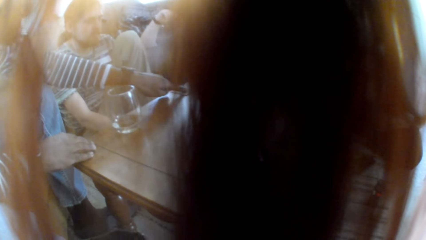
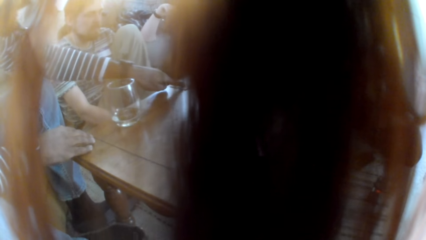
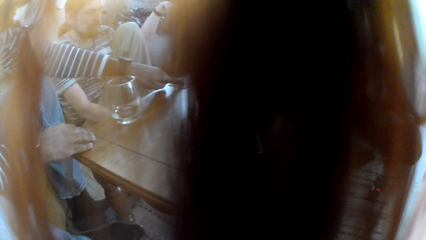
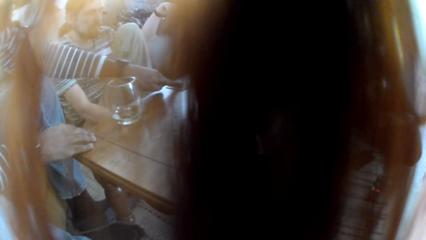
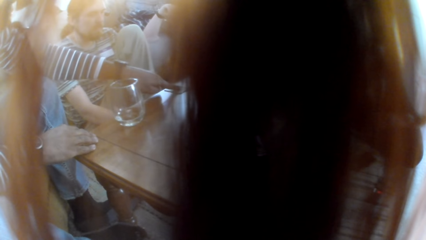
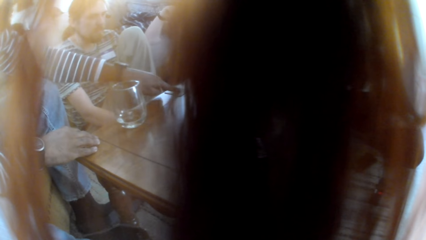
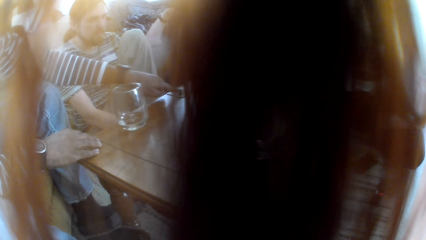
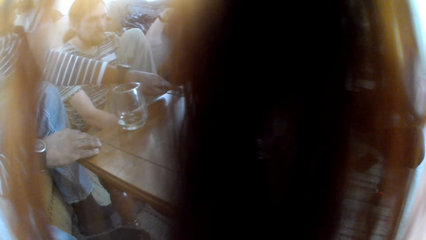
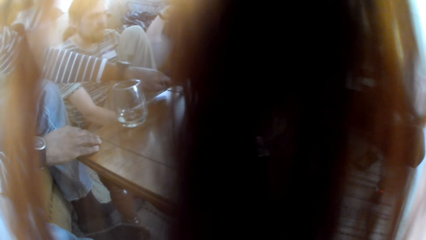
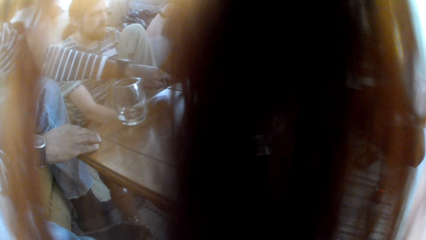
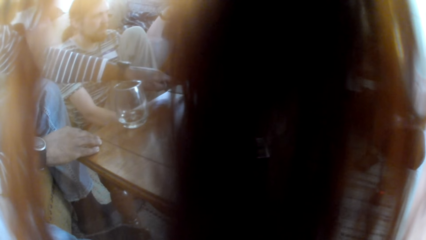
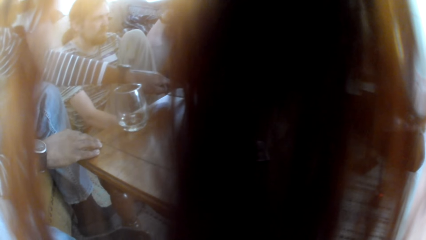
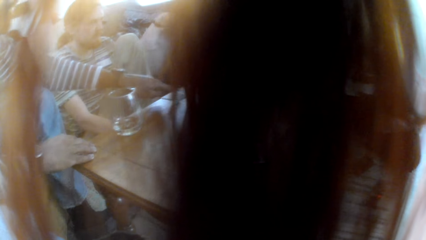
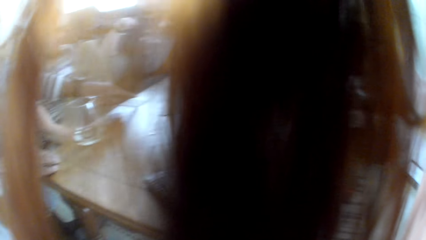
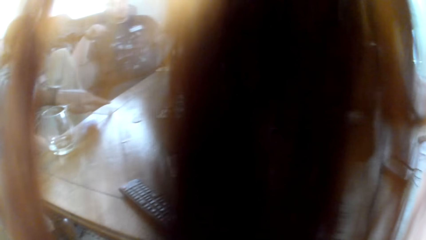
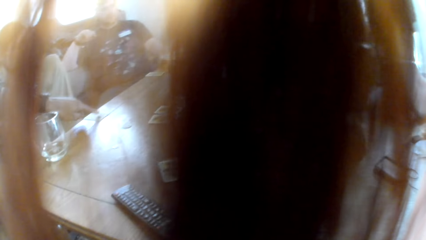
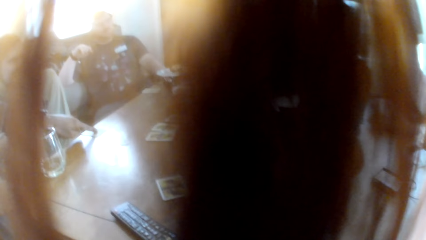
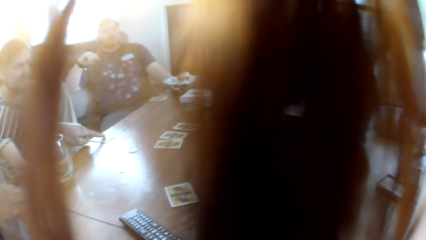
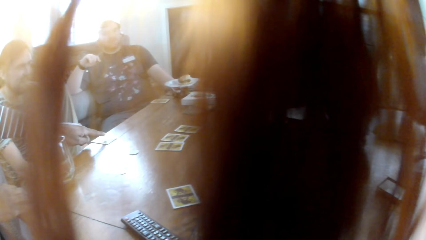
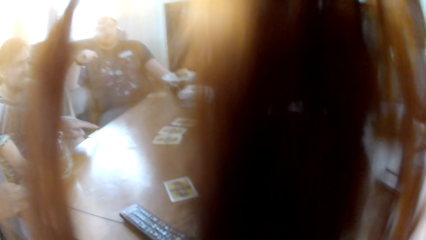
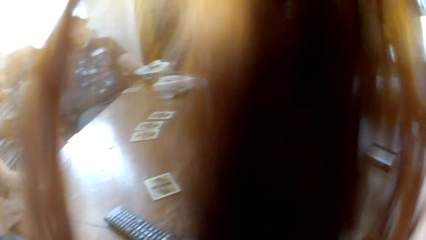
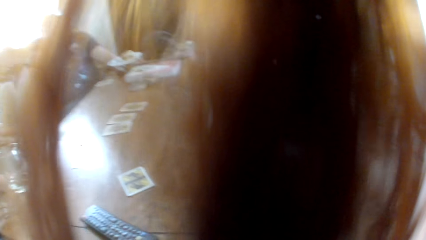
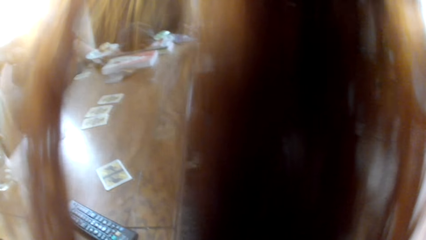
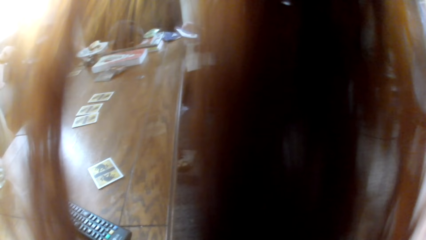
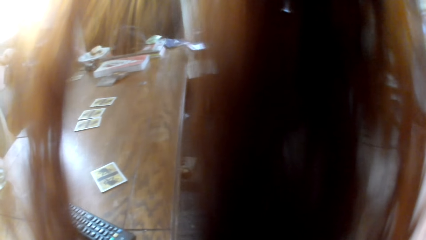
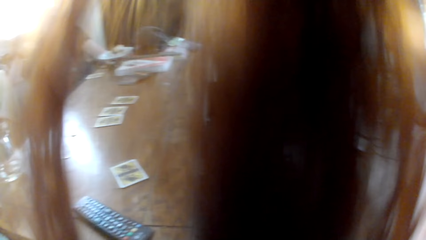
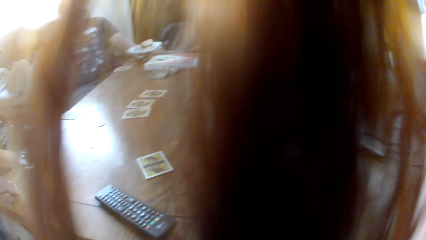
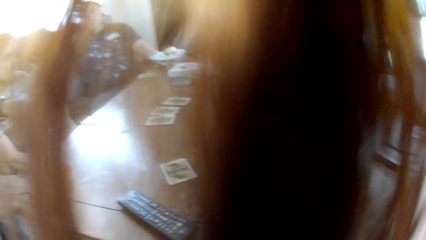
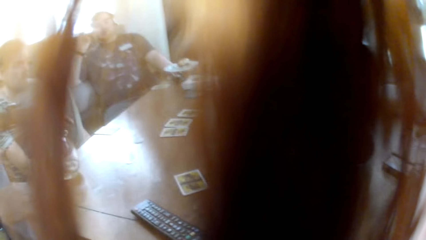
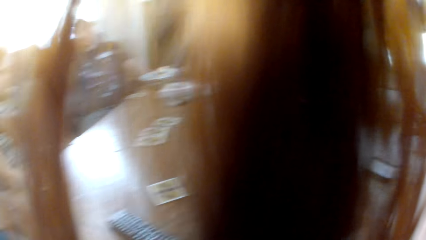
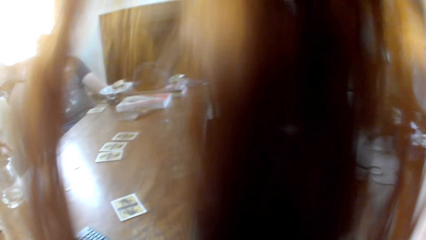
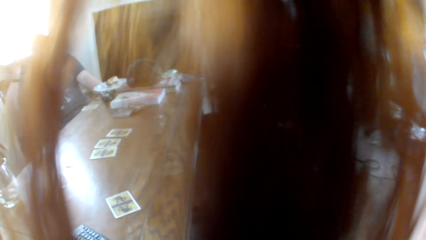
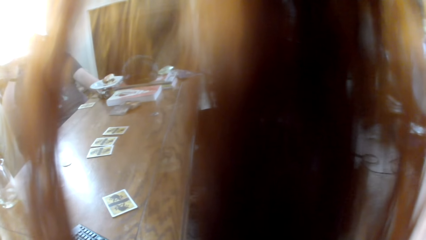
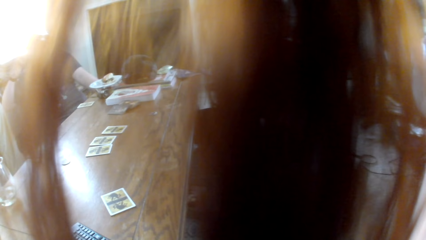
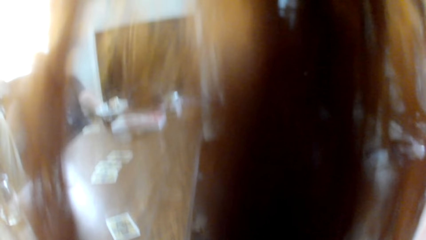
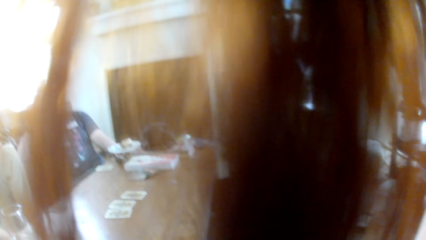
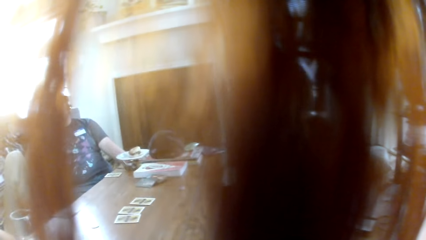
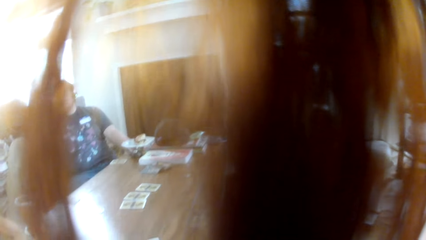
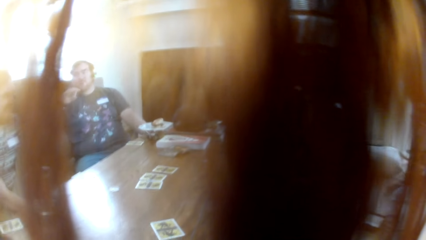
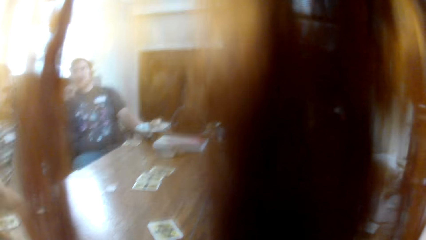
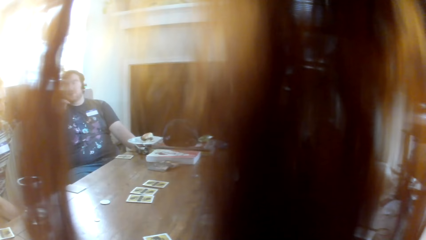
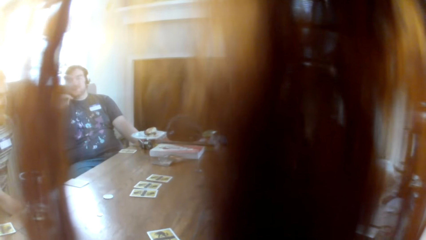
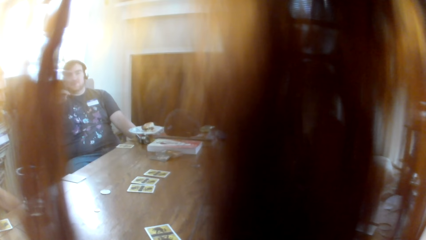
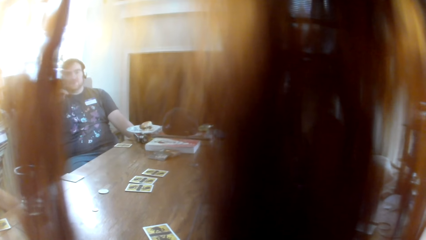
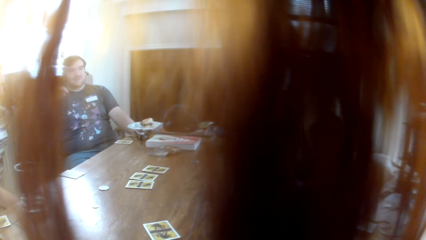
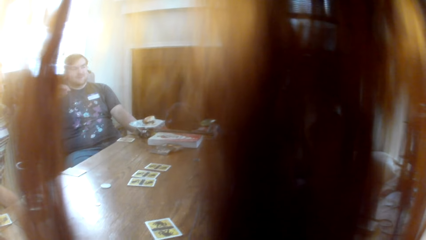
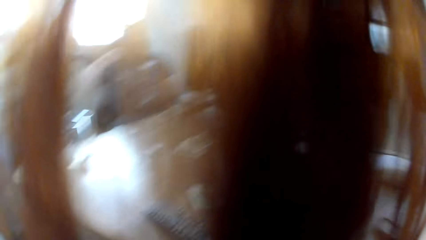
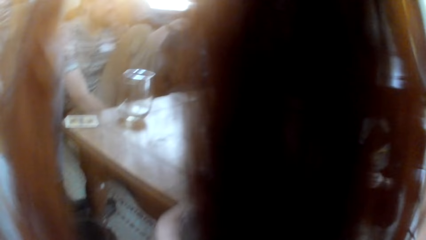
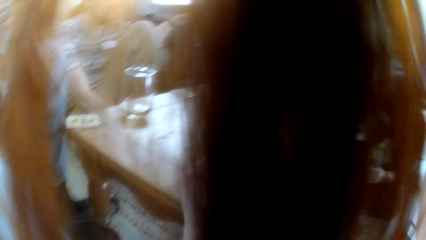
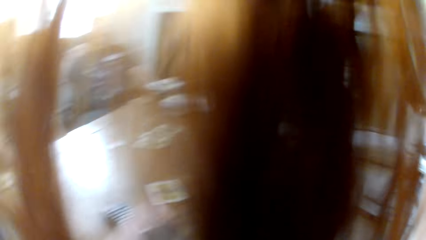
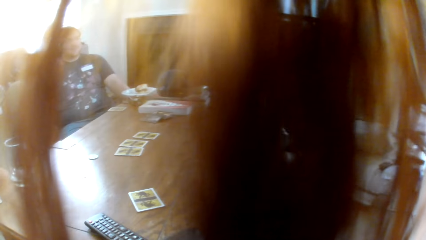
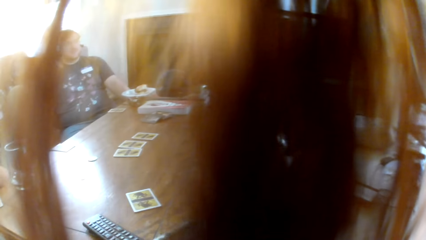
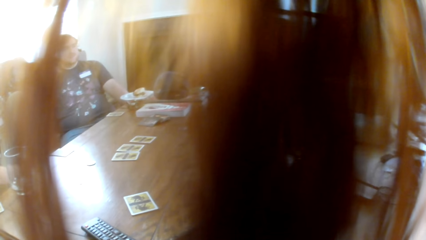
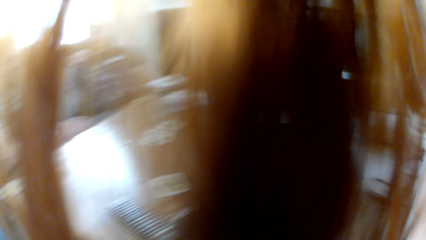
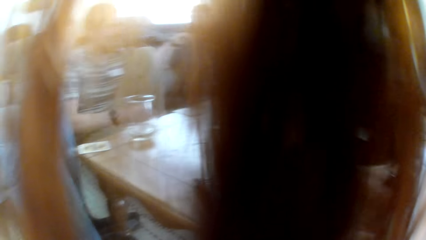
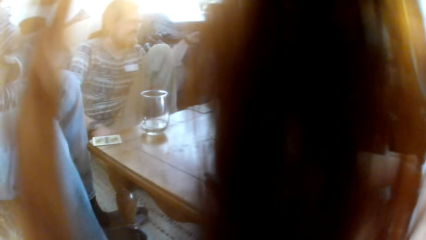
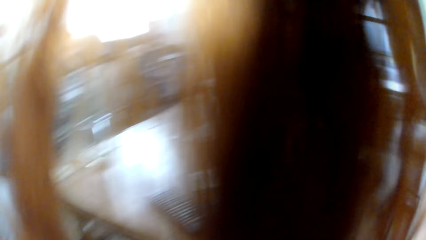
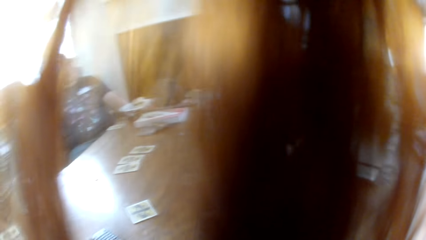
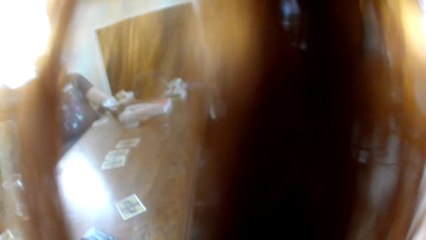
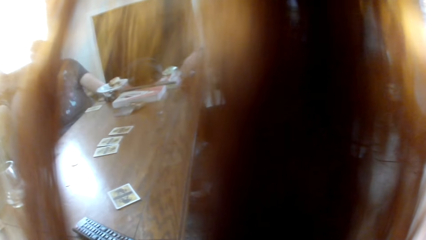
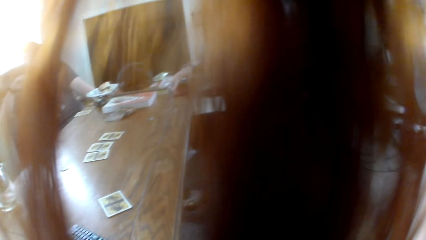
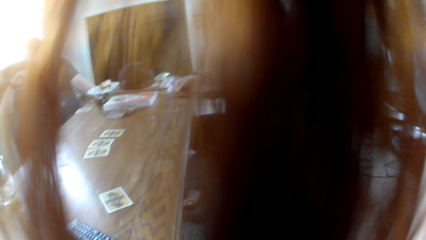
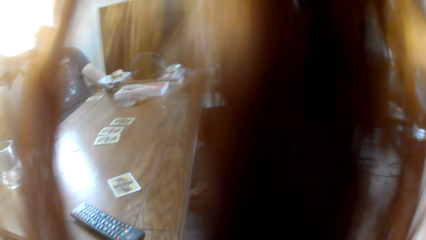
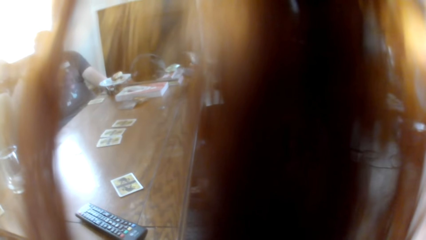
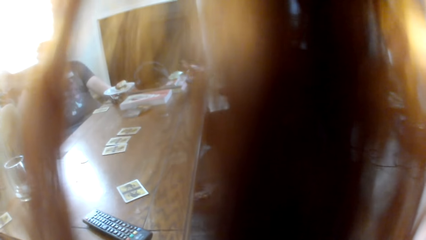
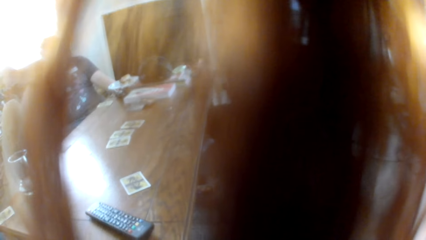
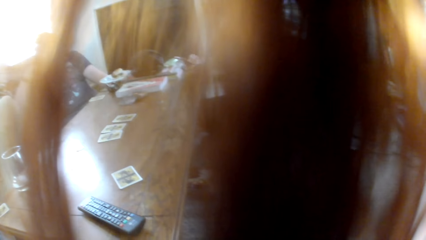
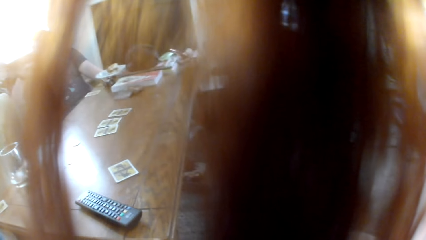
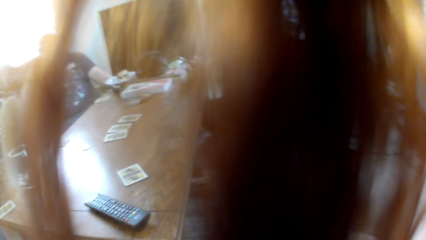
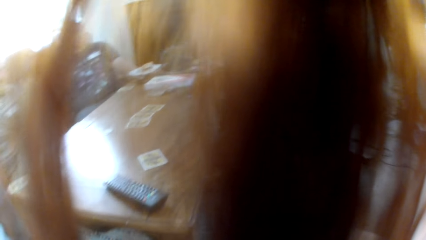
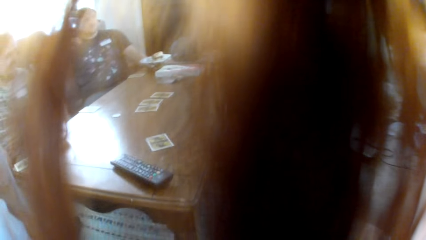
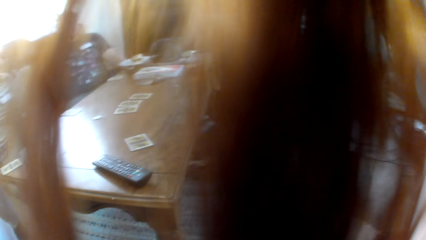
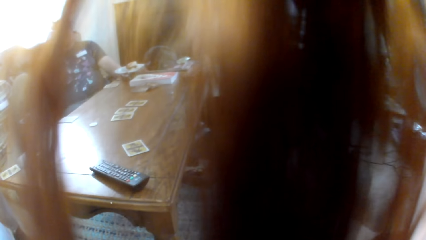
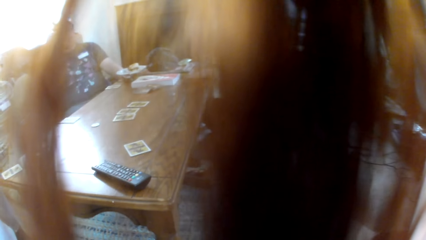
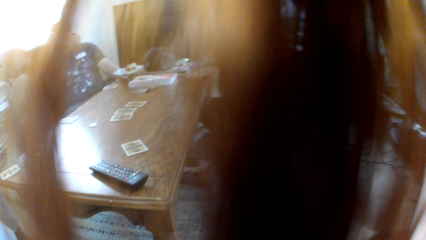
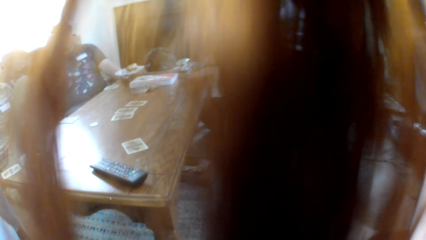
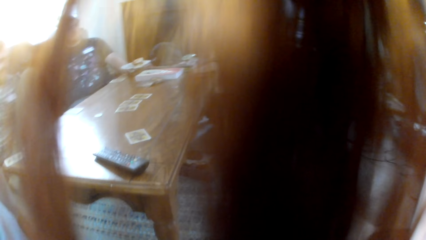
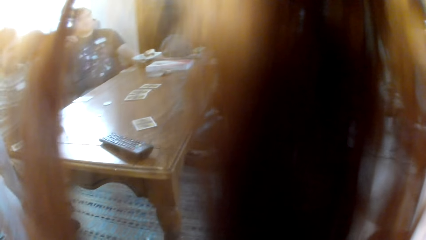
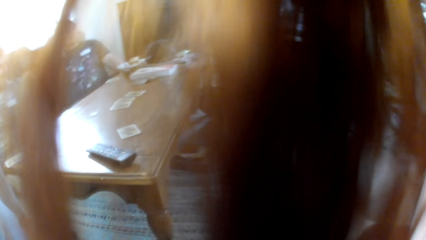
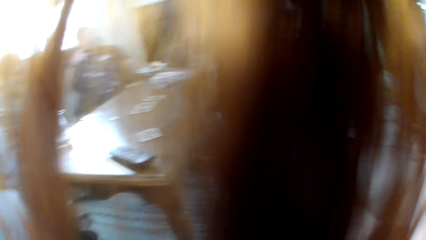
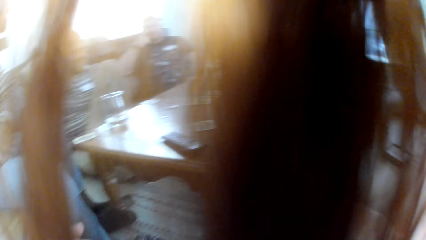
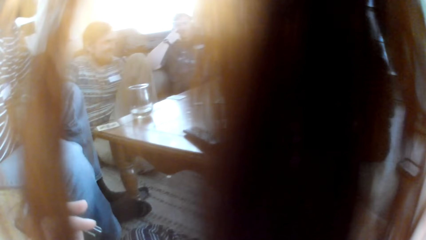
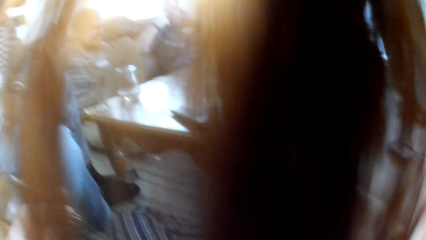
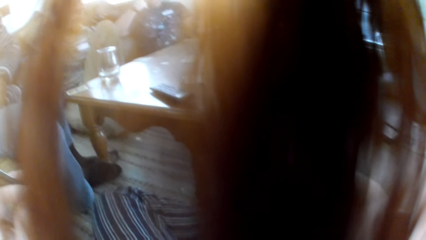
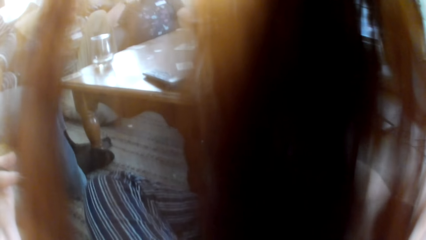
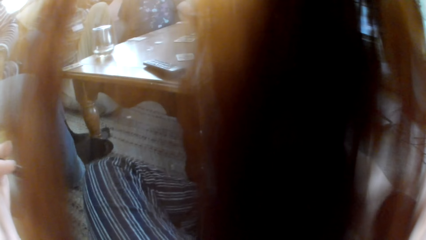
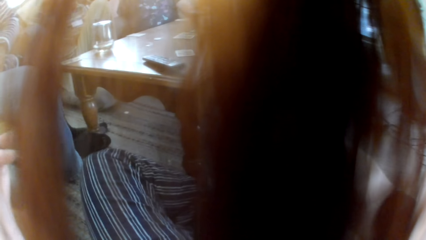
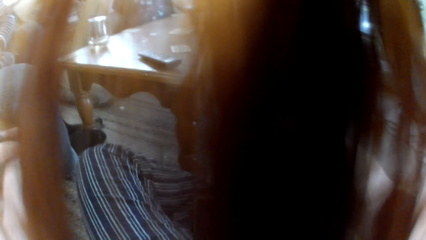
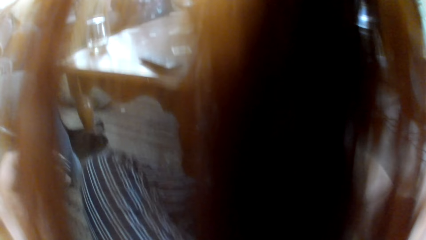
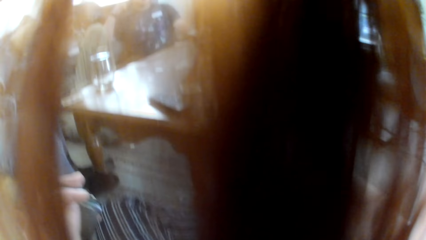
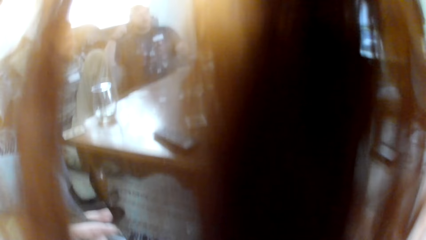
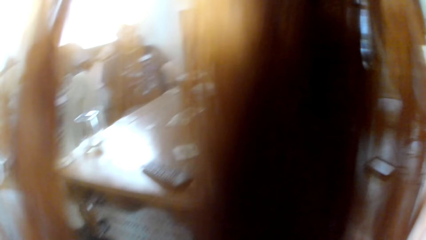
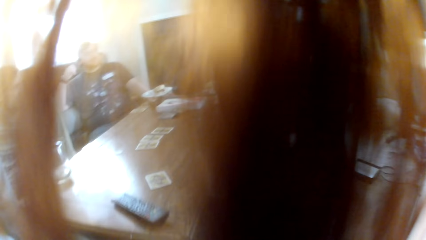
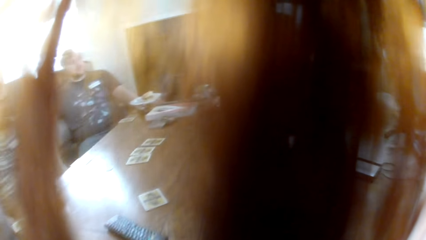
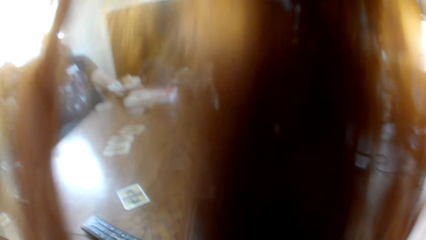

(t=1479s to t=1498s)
The camera wearer laughs to the colleagues. They look at a woman. A man talks to the colleagues. The woman talks to the camera wearer. The camera wearer talks to the woman. The woman responds to the camera wearer. The camera wearer looks at the floor.
